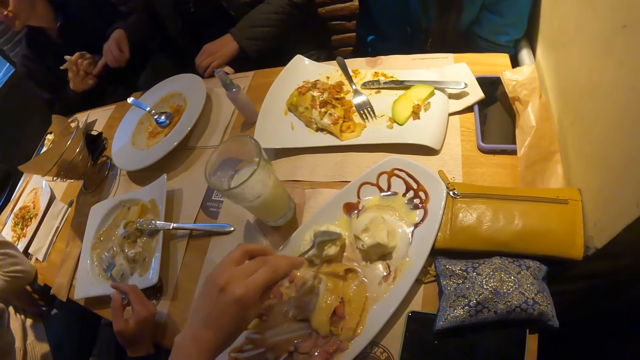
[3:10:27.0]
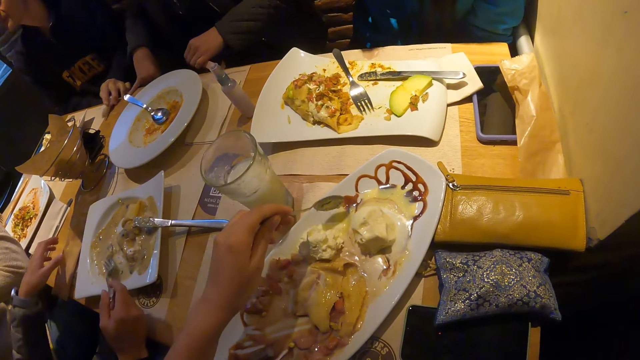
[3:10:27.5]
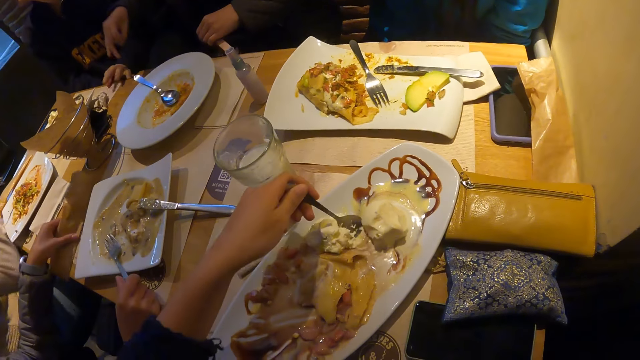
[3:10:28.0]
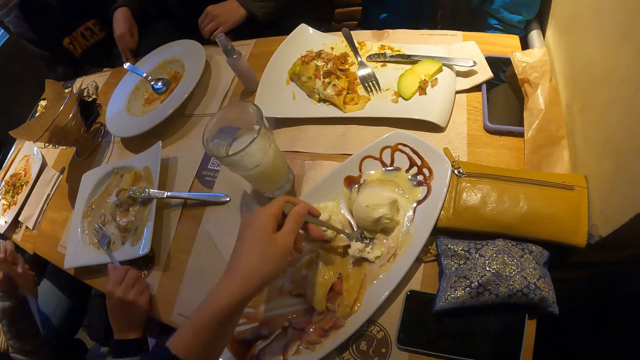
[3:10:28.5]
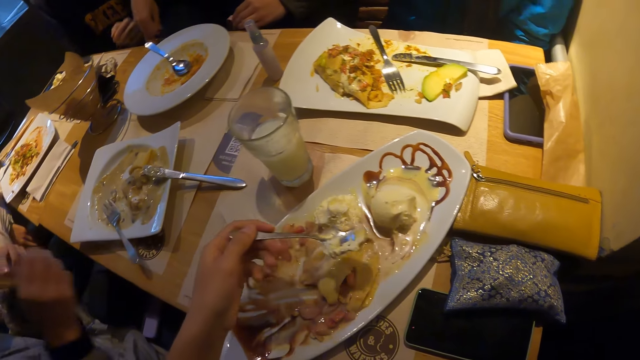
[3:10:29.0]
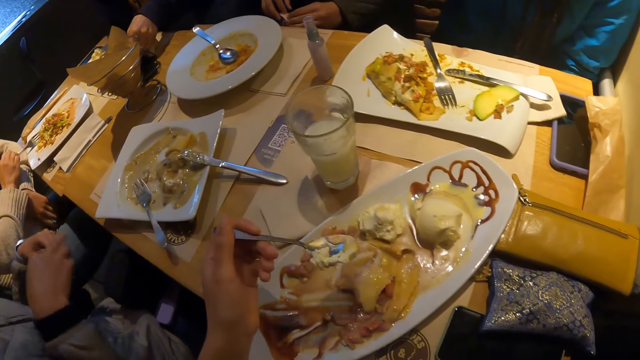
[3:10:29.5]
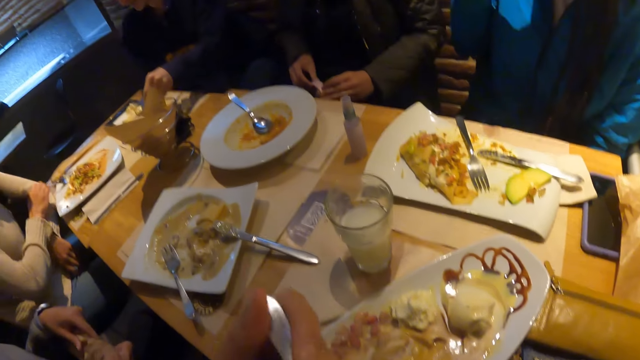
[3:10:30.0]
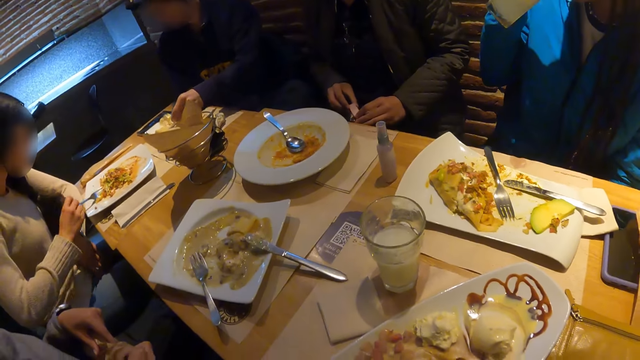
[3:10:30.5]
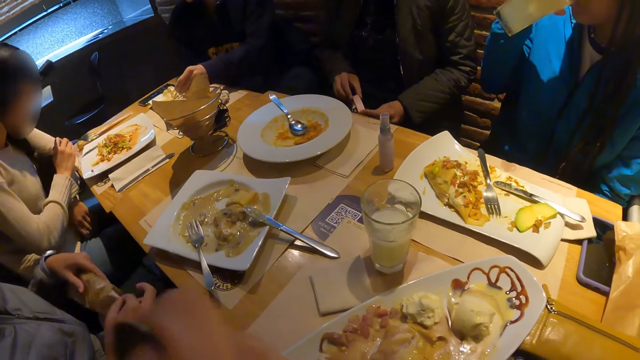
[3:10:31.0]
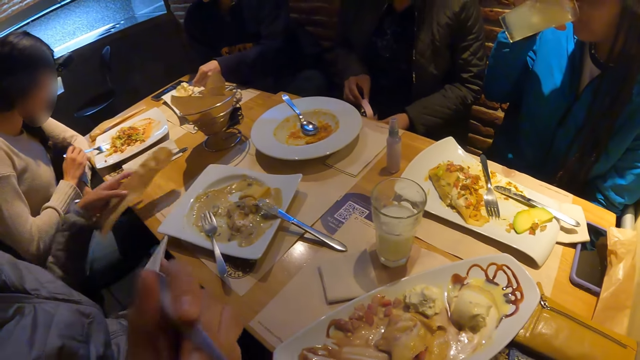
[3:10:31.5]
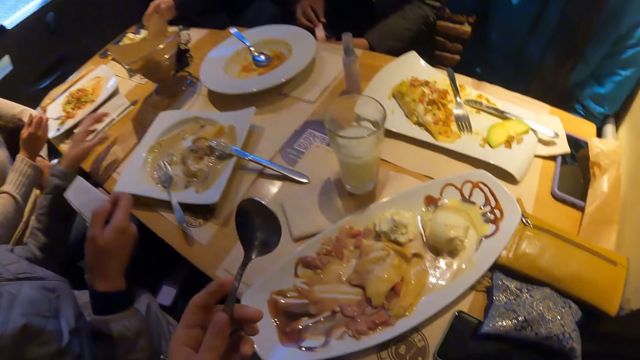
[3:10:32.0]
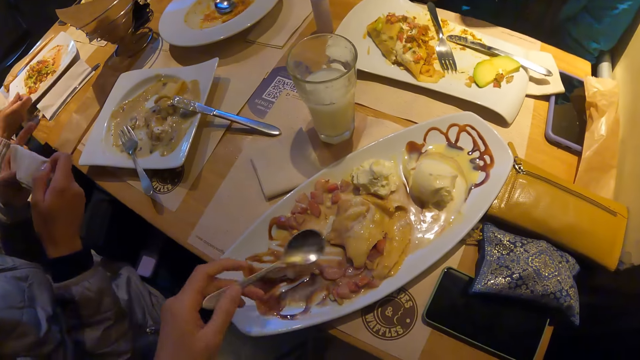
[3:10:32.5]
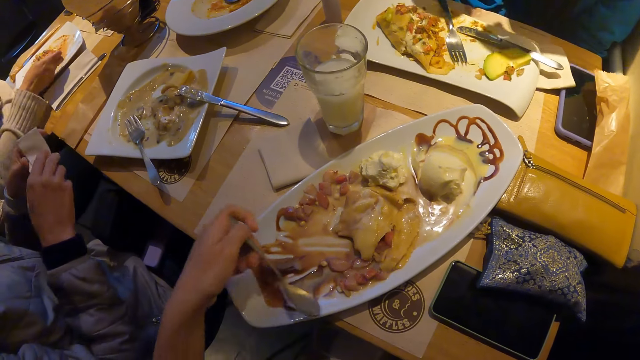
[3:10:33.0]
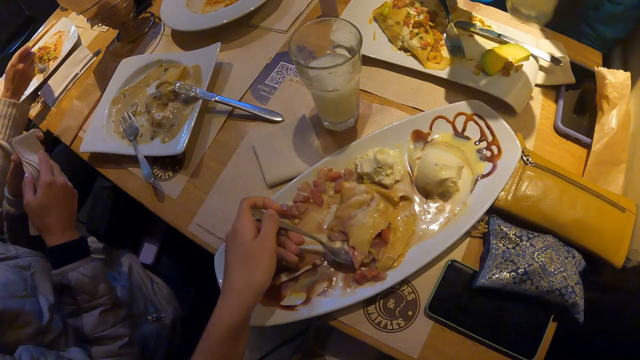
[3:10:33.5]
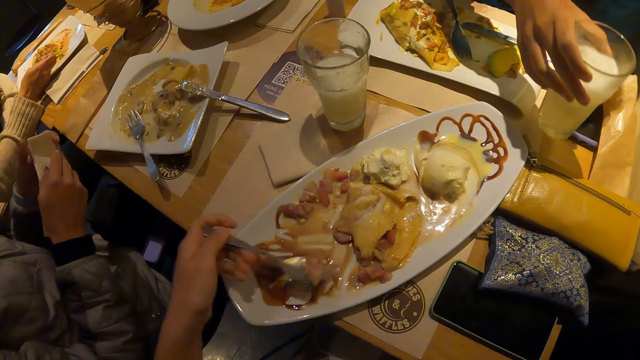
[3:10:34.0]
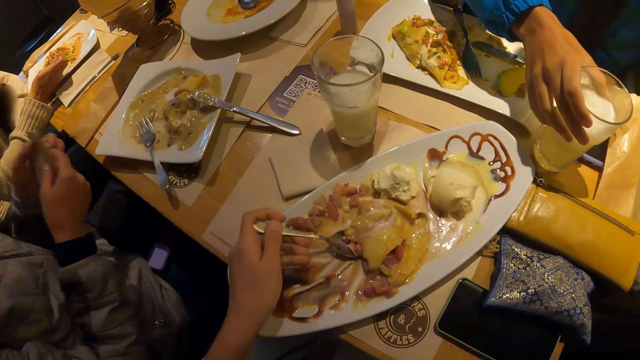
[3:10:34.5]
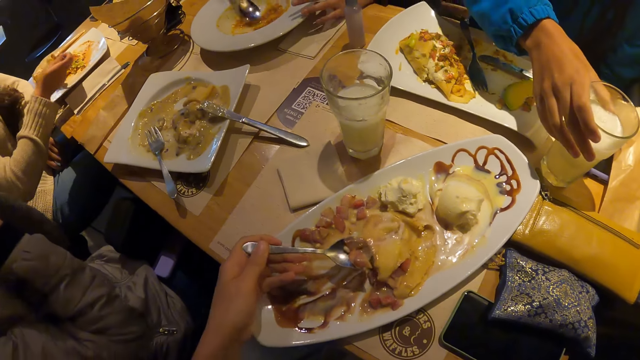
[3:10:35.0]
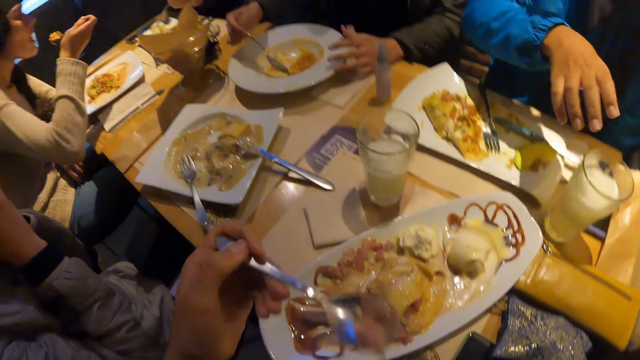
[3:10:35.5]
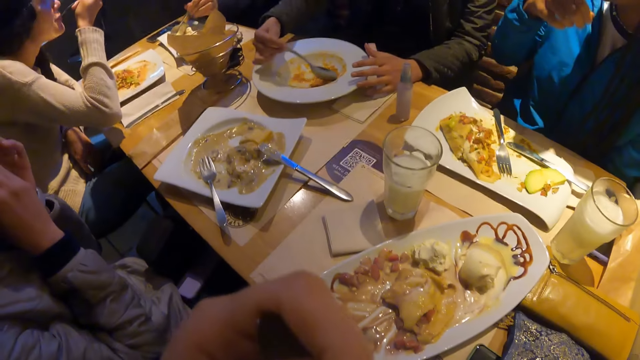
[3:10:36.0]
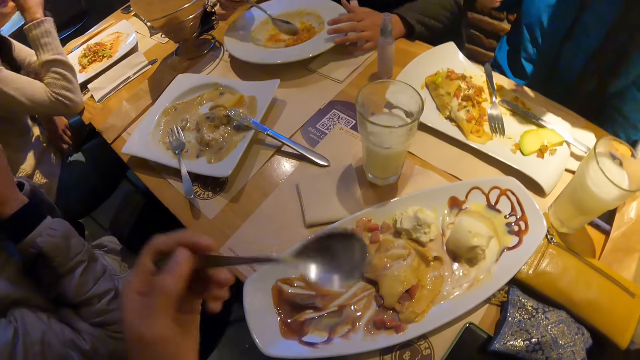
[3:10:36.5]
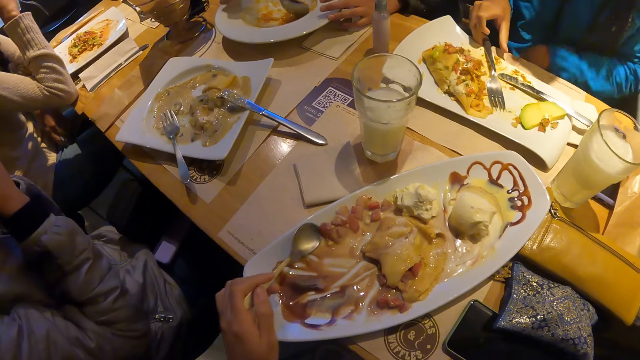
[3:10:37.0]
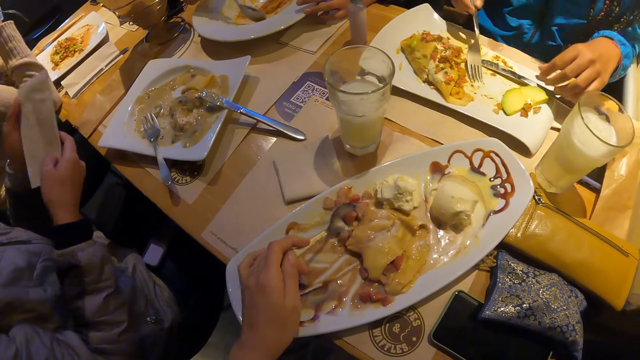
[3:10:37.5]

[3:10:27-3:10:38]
The camera wearer scoops food with a spoon. He eats ice cream on the plate with the spoon in his left hand. He looks around. He scoops the food with the spoon. He eats the ice cream on the plate with the spoon in his left hand.

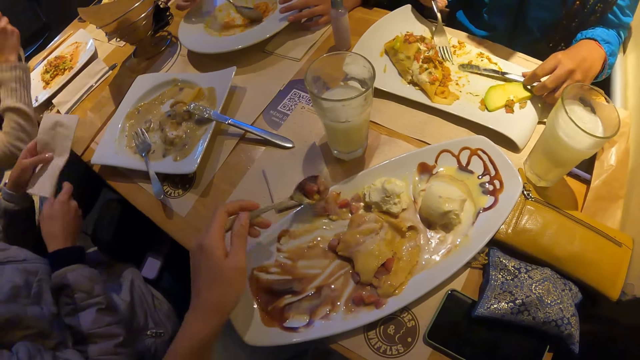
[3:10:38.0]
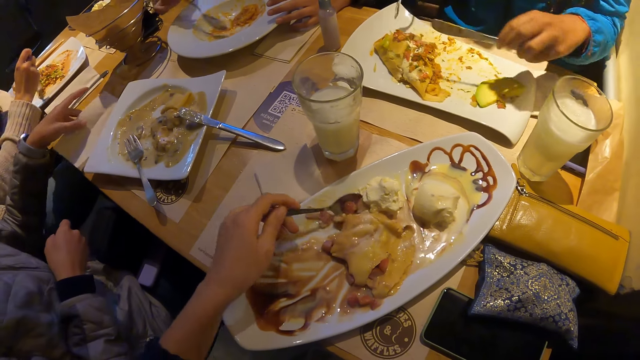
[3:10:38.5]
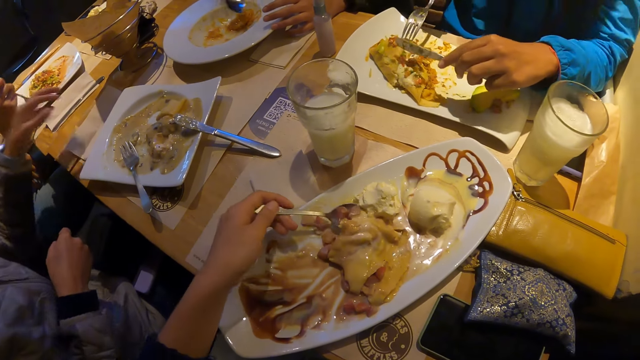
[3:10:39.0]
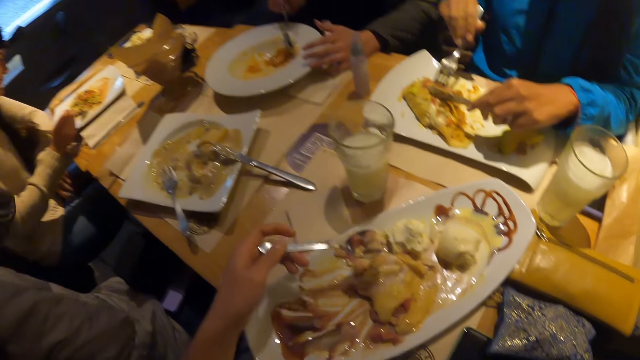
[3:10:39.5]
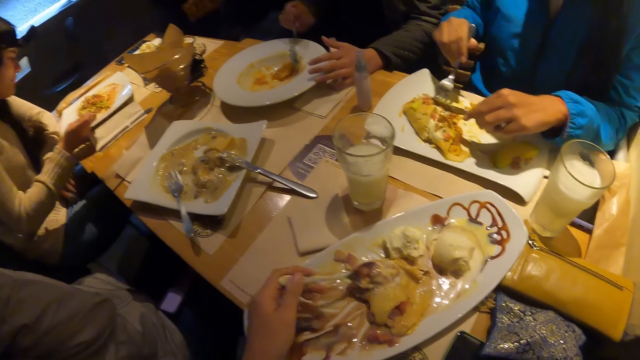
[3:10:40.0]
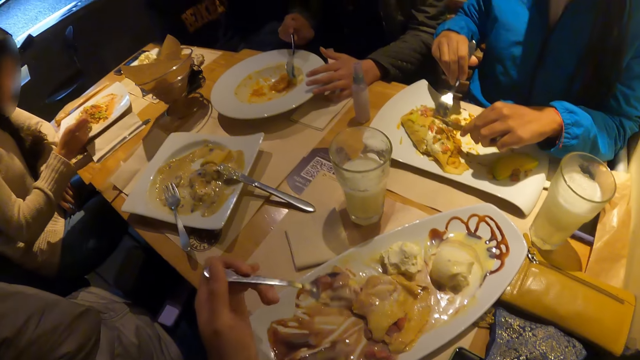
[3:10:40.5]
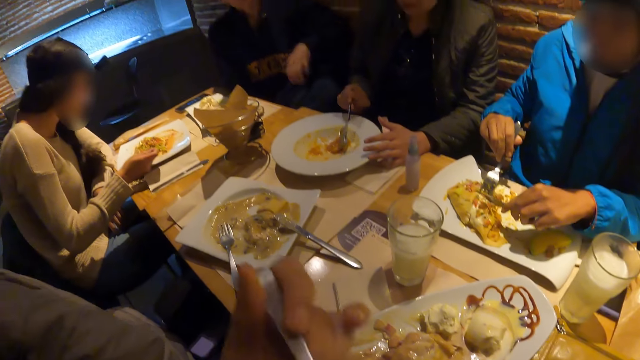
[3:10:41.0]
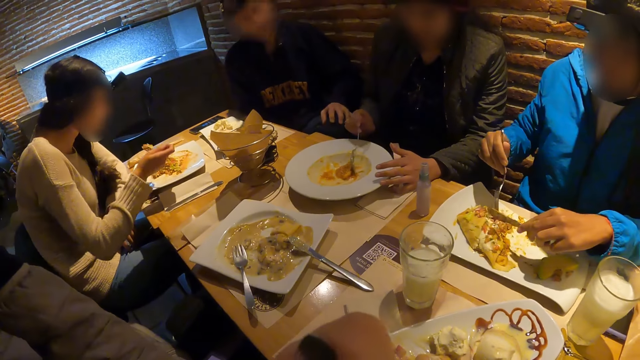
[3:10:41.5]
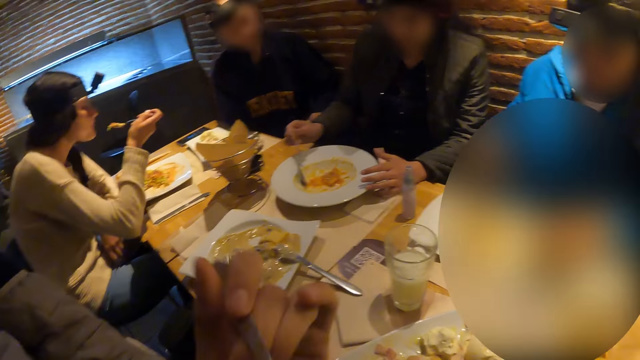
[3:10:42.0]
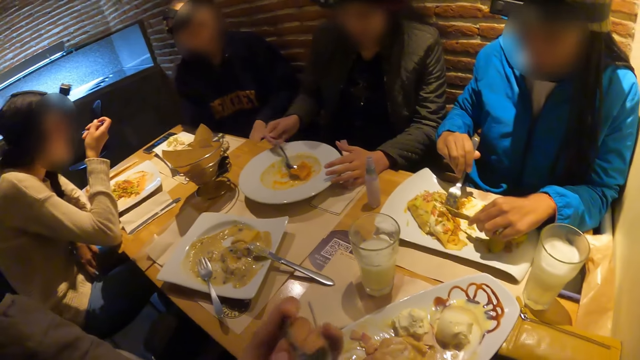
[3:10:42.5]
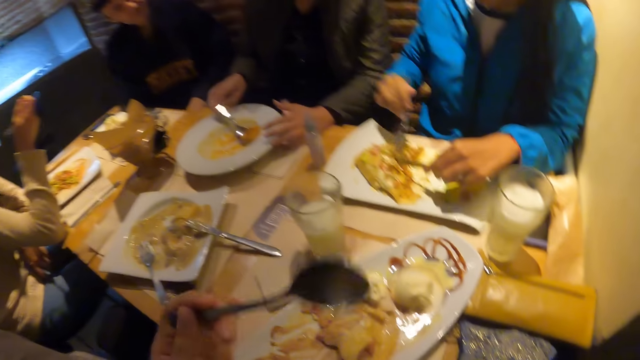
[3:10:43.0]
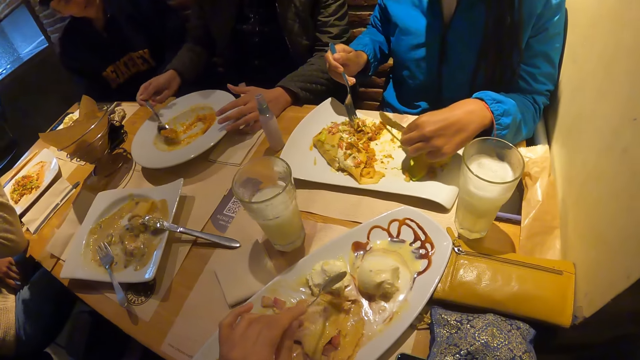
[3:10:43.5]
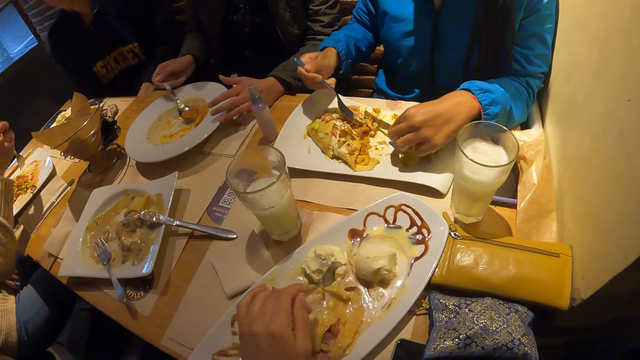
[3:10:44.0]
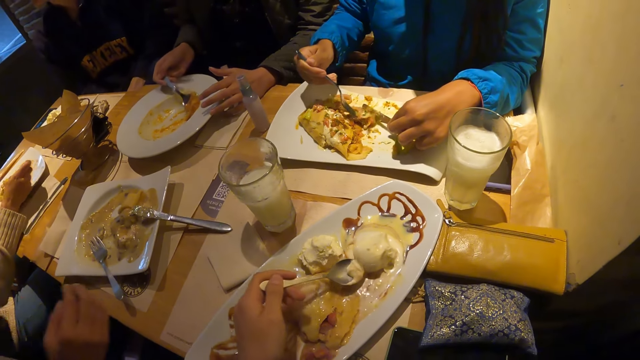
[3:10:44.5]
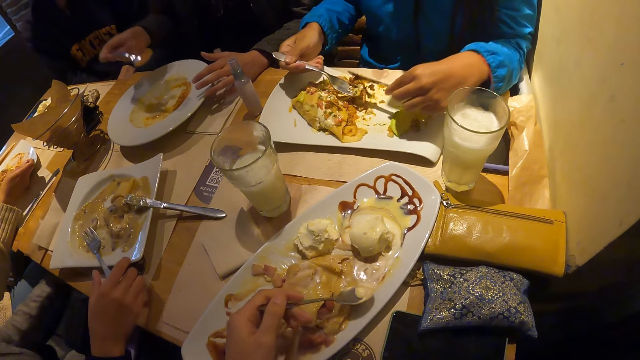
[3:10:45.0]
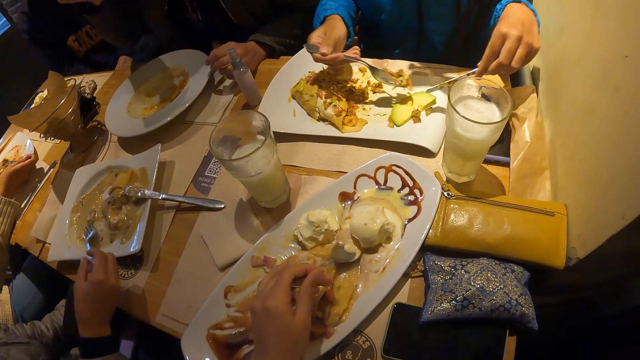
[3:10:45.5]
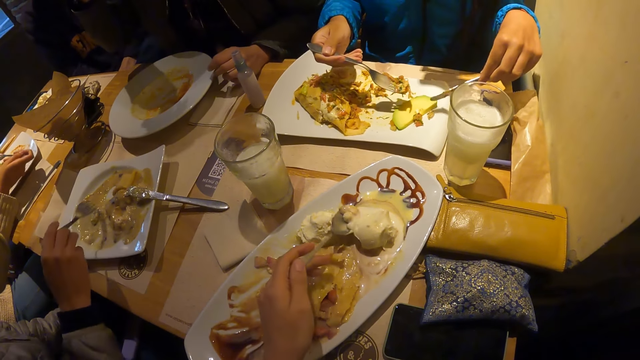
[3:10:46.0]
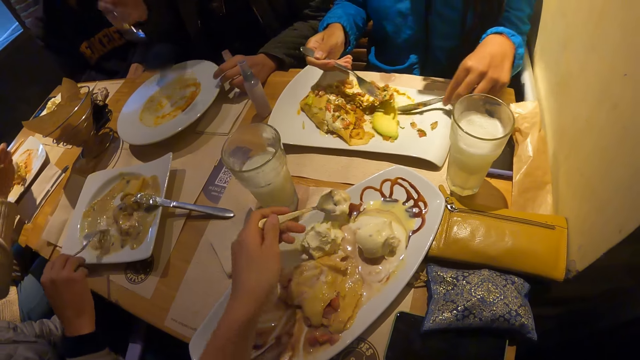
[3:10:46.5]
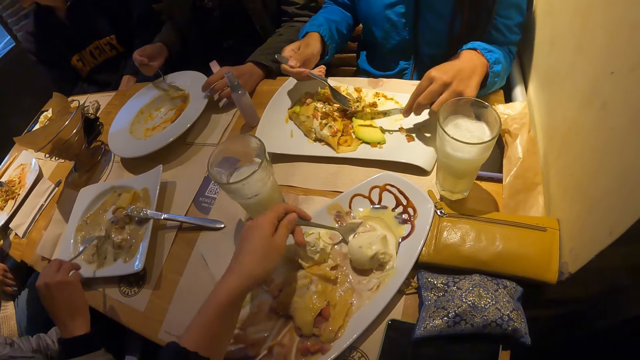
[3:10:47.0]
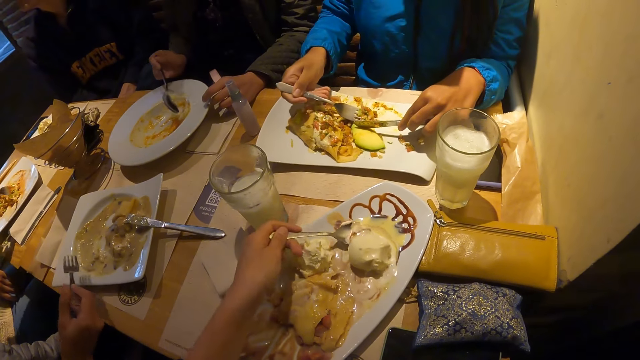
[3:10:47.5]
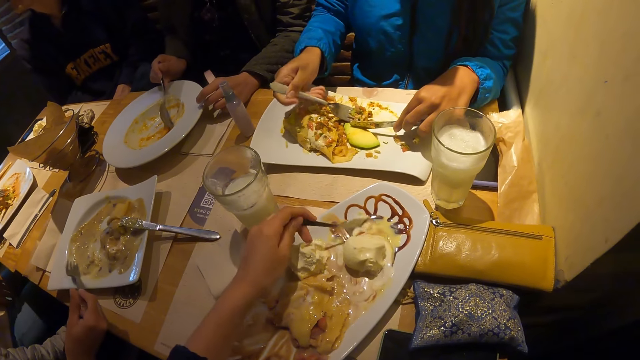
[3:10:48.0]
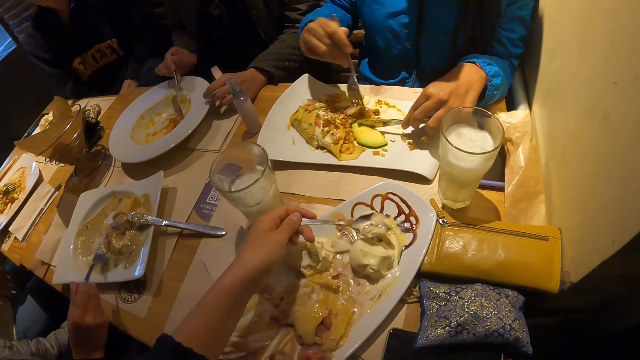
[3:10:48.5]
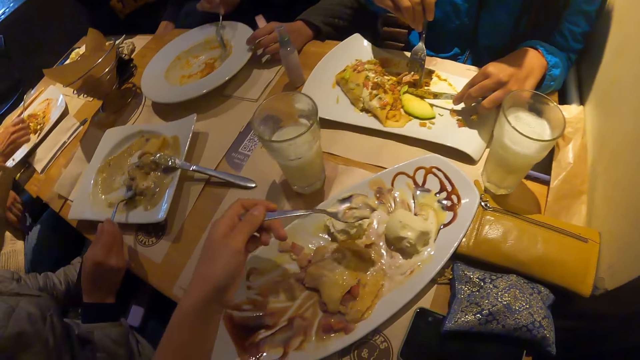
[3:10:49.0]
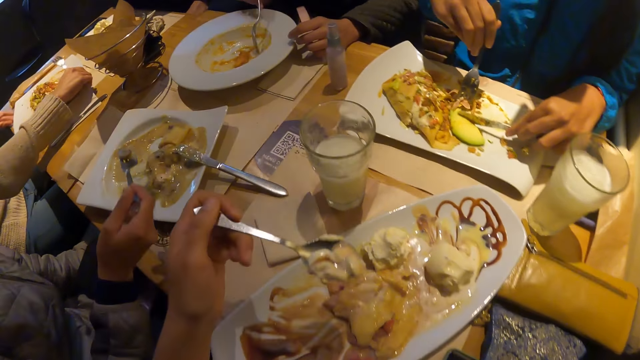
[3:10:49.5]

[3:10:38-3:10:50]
The camera wearer scoops food with a spoon. He eats ice cream on the plate with the spoon in his left hand. The woman cuts the crepe on the plate with the fork in her right hand. The camera wearer scoops the food with the spoon. He scoops the food with the spoon again.
